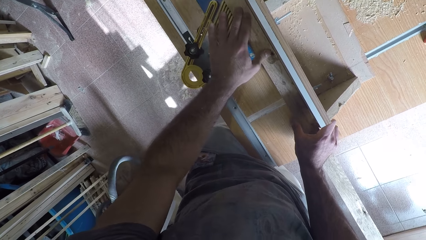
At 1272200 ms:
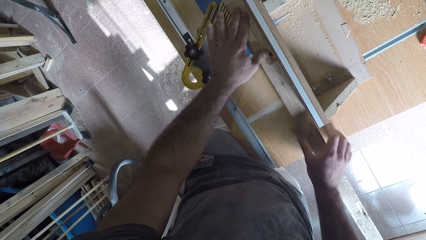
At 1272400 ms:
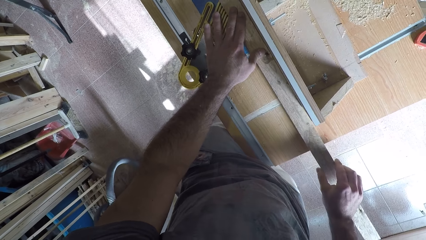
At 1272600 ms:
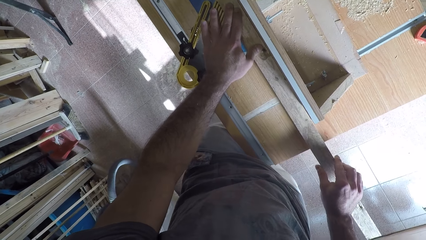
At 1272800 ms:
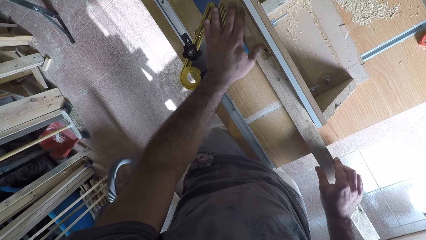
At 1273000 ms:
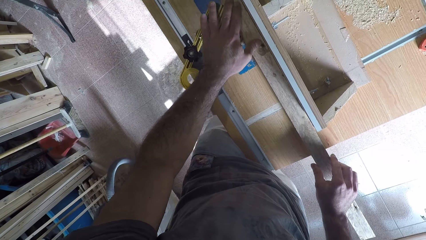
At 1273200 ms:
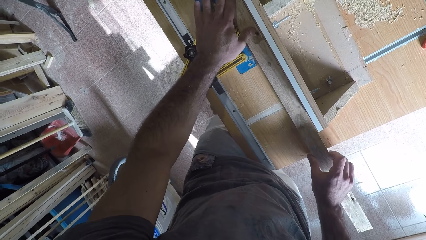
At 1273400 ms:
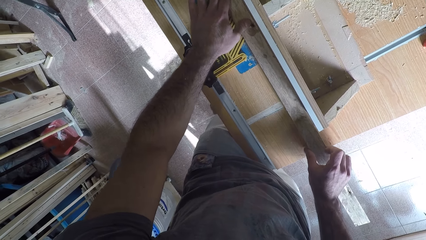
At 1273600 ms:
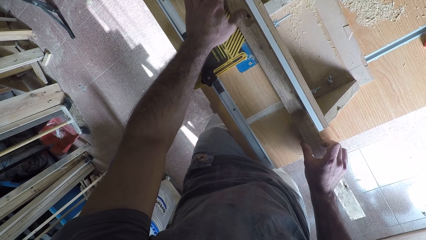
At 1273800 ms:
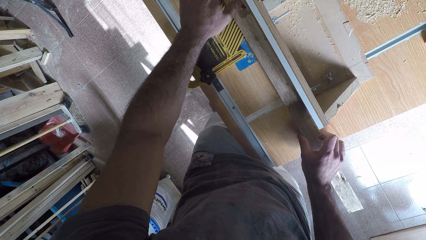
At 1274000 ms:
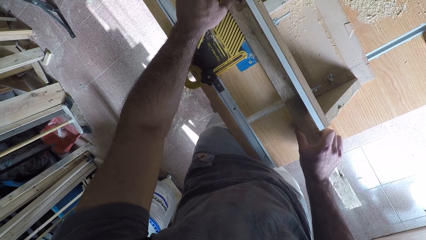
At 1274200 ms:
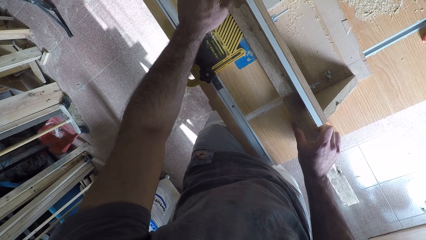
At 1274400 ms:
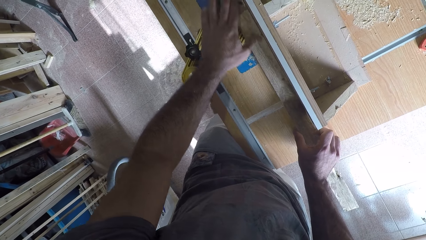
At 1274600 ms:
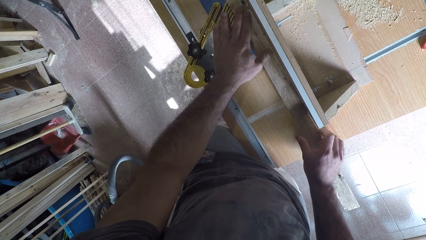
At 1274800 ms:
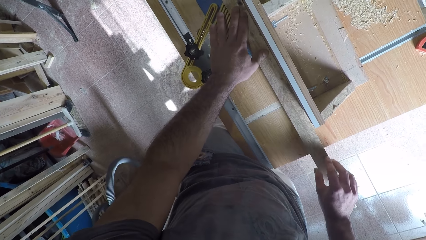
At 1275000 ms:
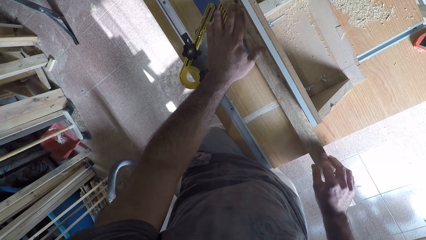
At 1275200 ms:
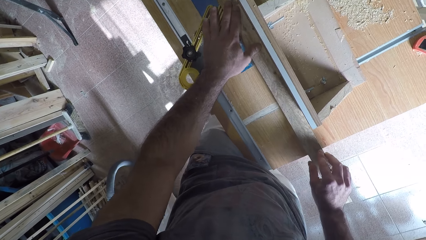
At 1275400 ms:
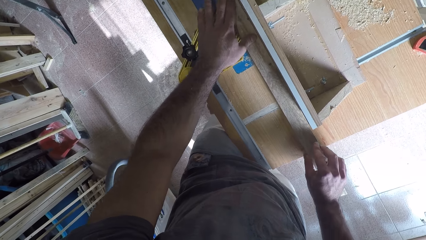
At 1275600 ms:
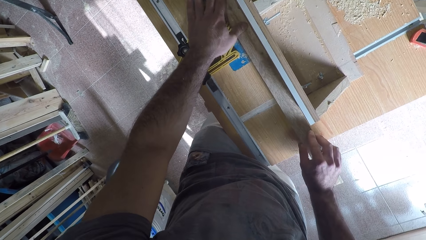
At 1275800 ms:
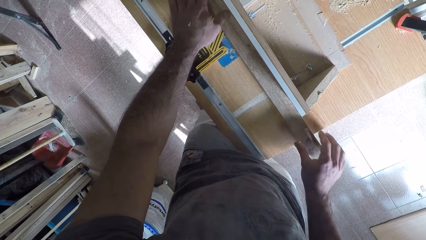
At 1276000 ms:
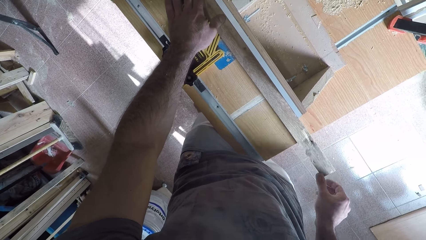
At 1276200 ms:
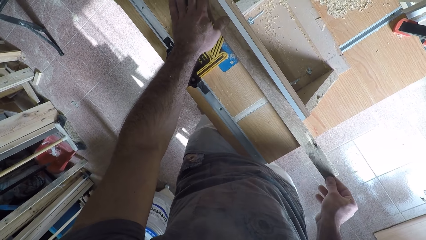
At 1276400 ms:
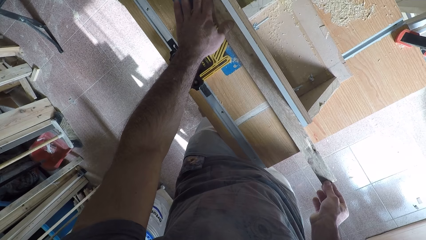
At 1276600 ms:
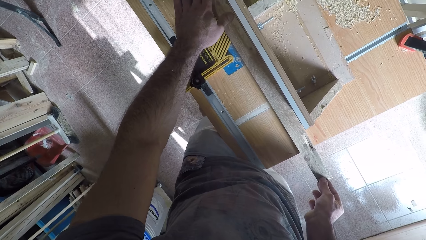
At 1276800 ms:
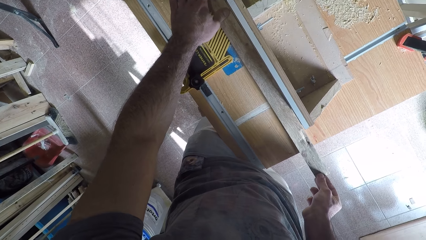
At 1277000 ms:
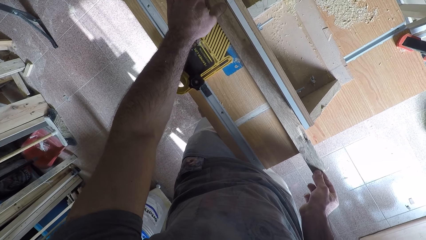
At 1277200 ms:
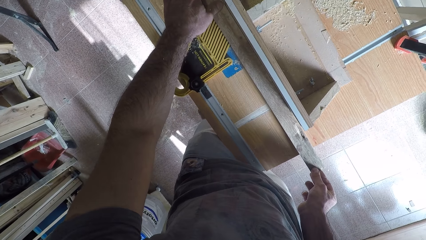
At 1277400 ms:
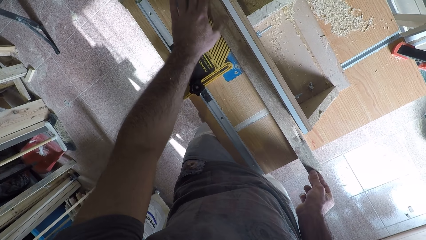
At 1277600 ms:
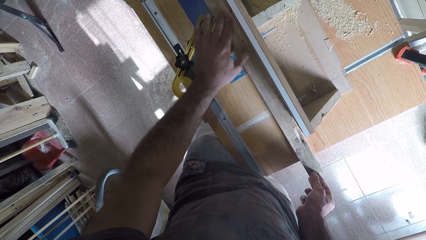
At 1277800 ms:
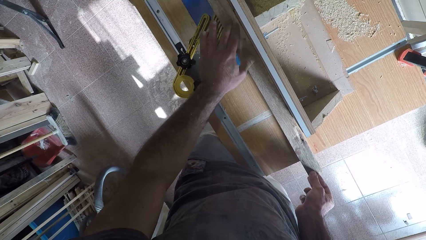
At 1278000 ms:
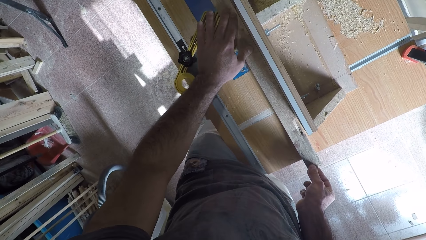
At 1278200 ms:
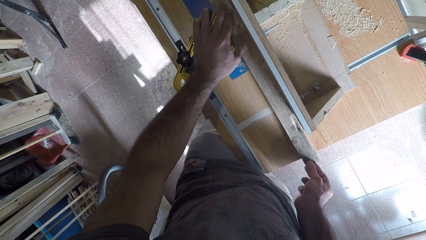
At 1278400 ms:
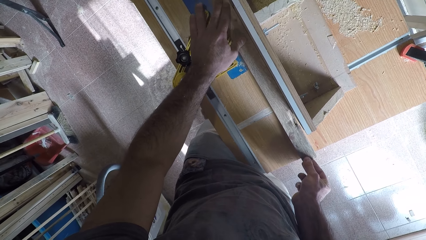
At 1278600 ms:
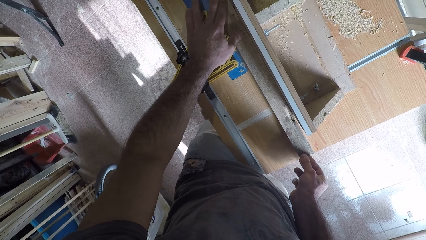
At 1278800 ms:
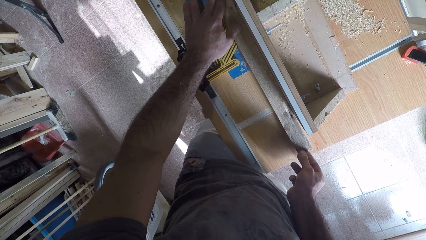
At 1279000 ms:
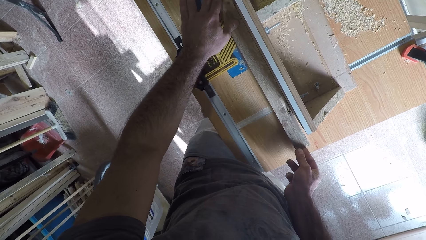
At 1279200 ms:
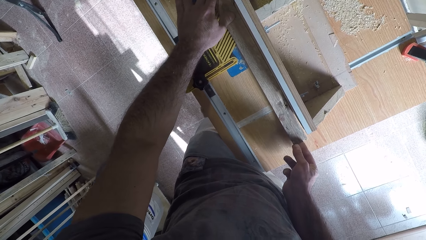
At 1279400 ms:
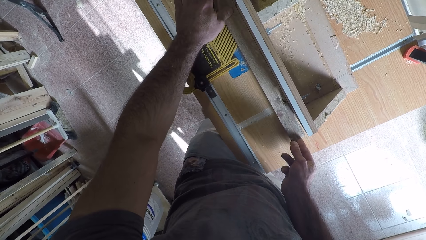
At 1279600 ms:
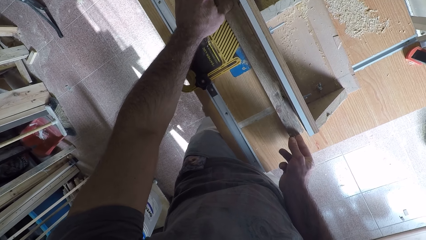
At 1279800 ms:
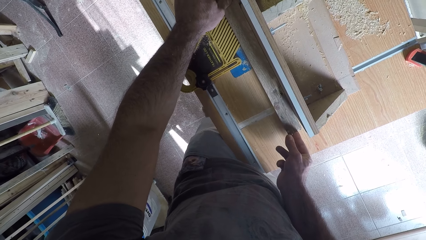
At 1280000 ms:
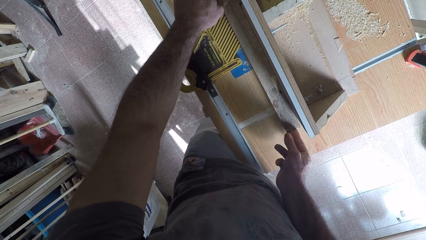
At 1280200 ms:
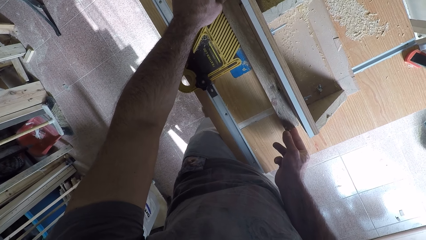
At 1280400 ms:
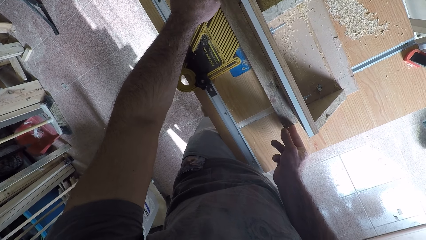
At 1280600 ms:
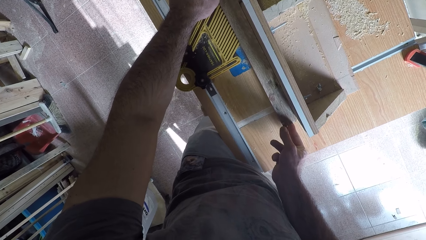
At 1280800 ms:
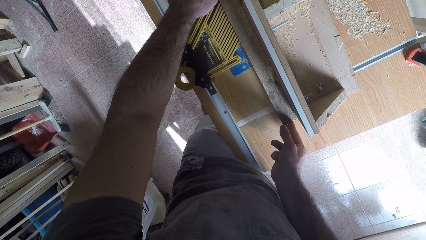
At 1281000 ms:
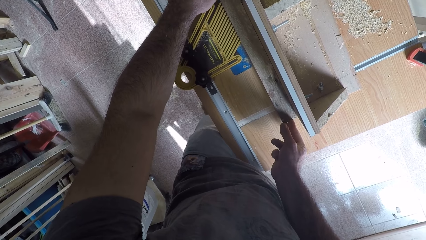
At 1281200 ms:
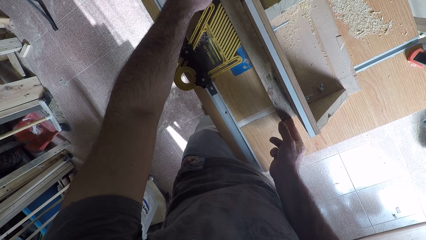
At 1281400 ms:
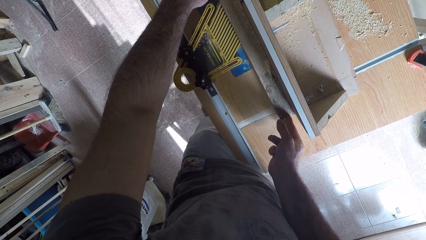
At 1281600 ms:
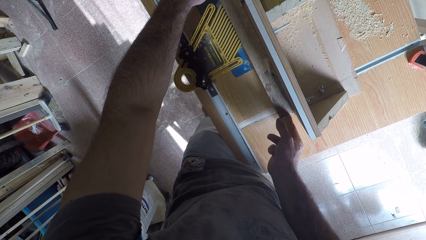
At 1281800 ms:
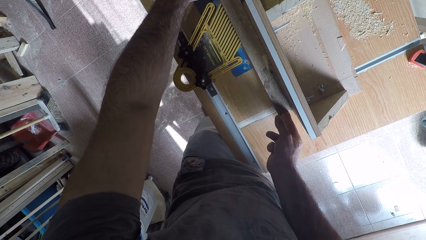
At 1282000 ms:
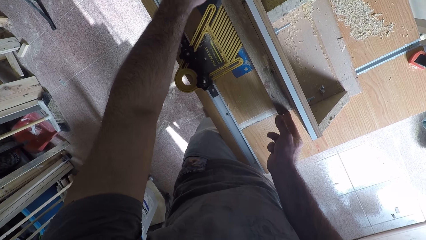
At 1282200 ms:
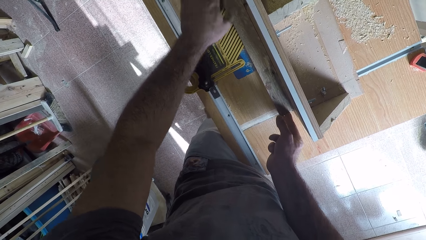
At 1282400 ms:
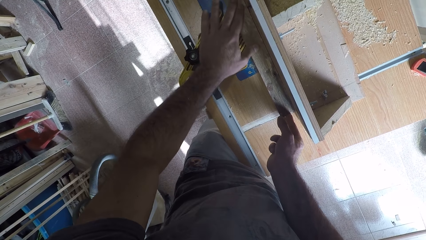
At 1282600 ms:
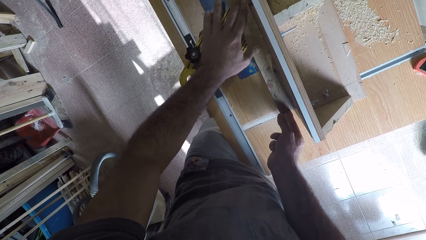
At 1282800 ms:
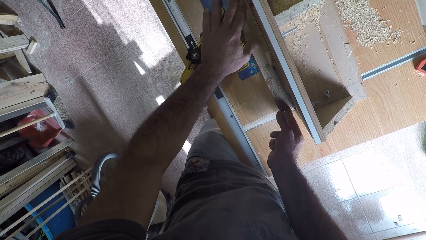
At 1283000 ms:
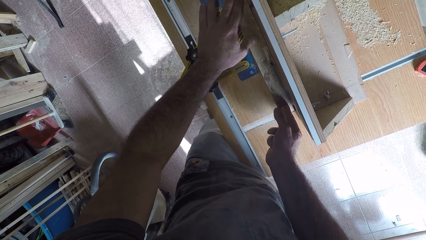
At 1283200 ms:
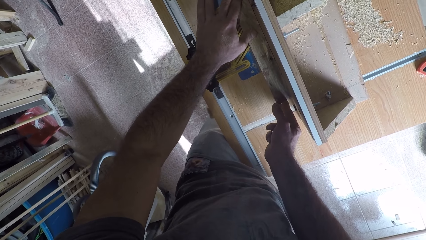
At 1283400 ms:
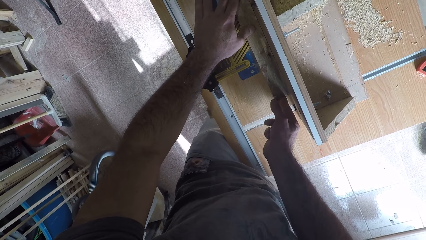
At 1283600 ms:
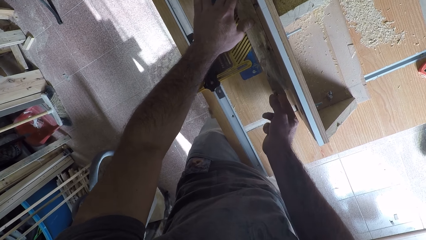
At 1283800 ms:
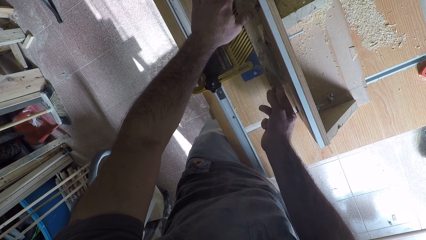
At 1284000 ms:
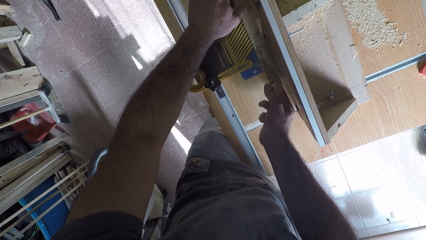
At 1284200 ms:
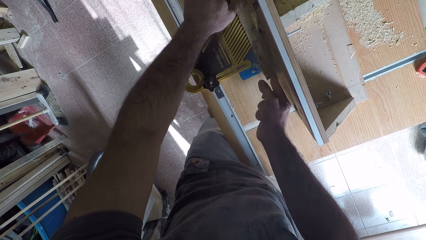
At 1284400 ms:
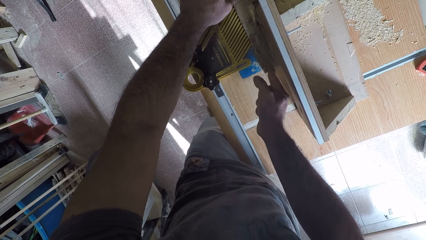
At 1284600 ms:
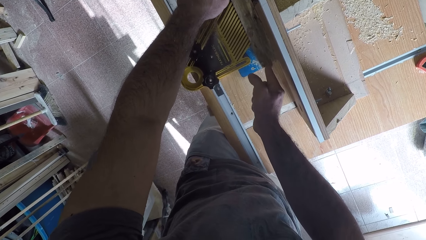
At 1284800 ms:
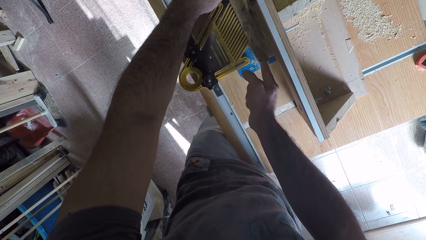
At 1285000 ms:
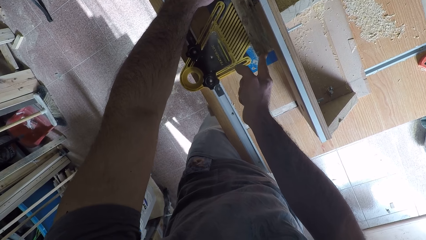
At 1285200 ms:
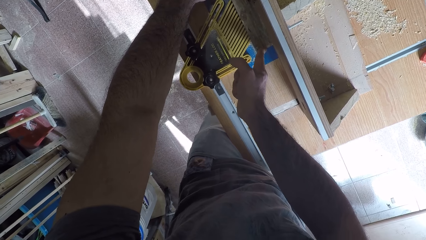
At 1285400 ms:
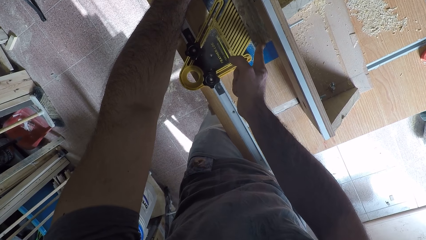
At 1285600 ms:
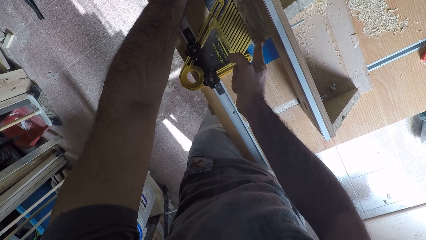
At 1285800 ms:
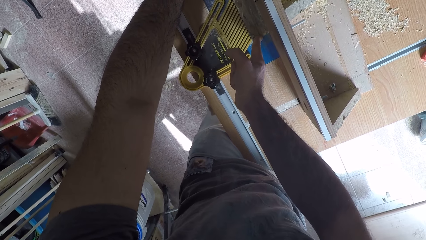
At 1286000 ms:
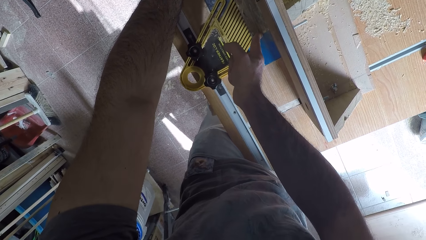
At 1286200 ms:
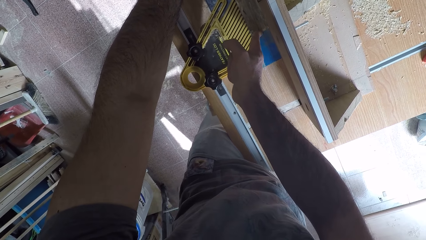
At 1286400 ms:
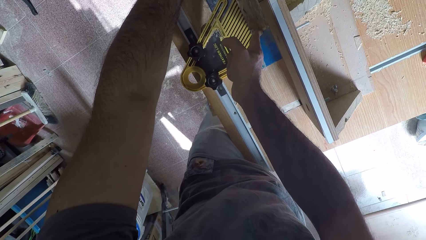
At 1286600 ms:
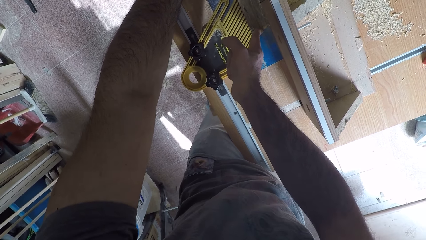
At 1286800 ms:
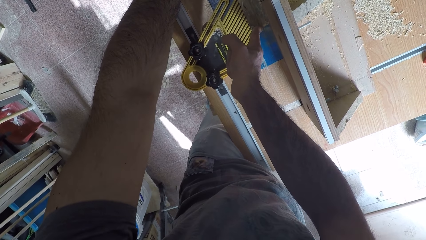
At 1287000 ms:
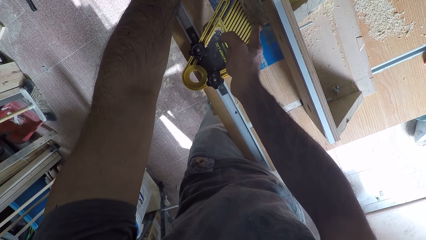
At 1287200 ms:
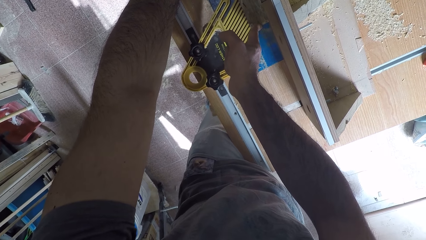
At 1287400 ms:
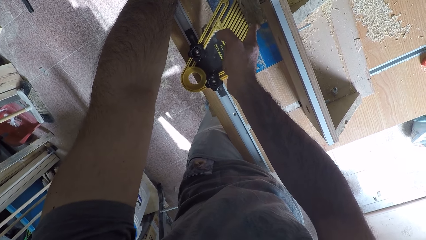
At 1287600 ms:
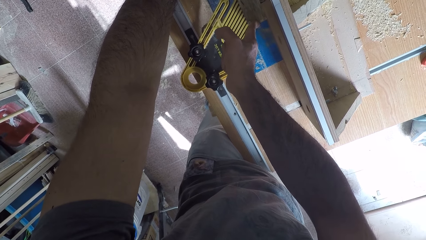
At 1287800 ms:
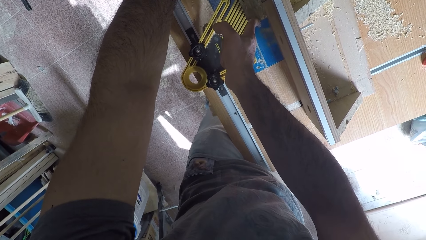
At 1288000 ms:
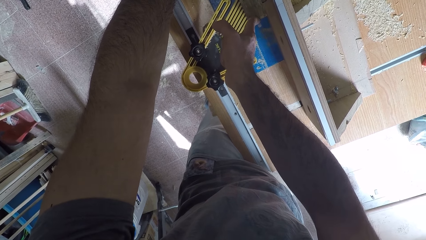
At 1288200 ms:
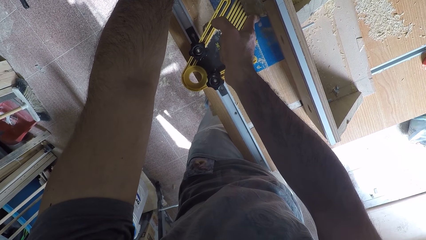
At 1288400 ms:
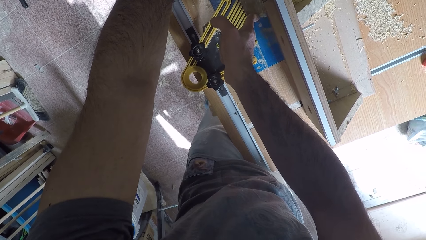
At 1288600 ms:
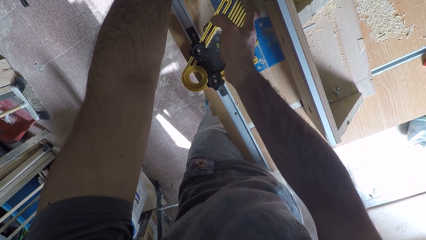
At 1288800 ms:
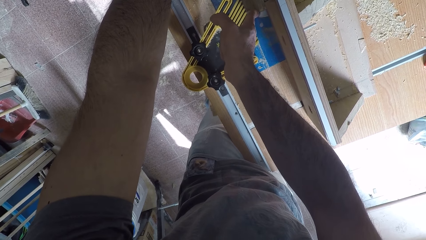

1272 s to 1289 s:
The camera wearer moves his hands on the timber. He moves his left hand on the timber. He moves his right hand on the timber. He curves the timber. He moves his right hand on the timber. He holds the timber. He curves the timber. He moves his left hand on the timber. He curves the timber. He moves his left hand on the timber. He curves the timber.
